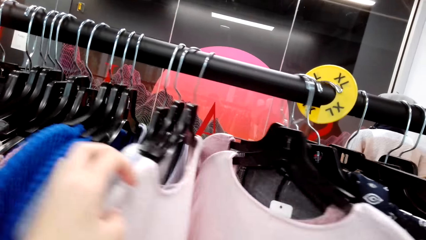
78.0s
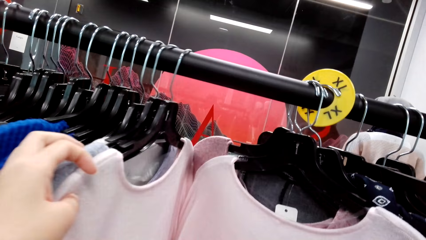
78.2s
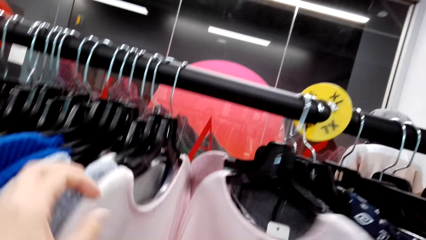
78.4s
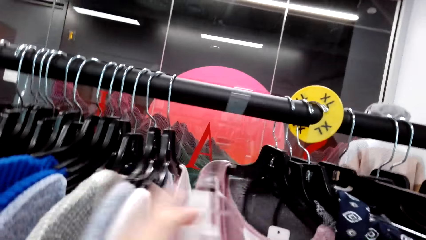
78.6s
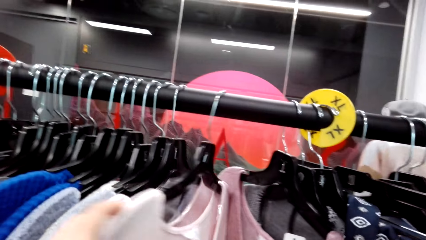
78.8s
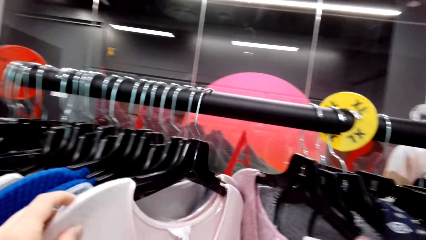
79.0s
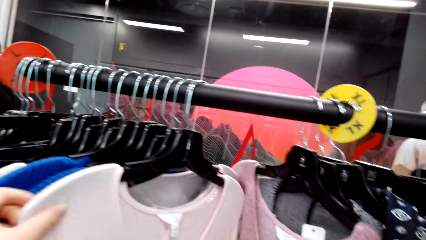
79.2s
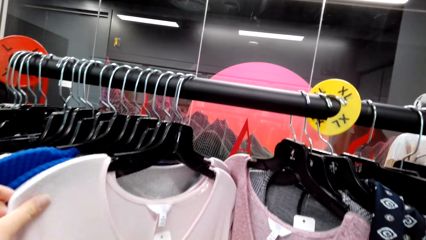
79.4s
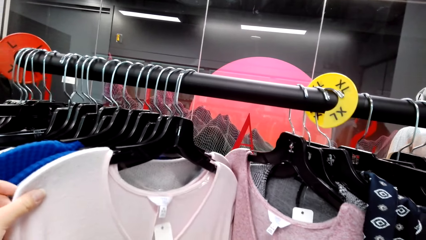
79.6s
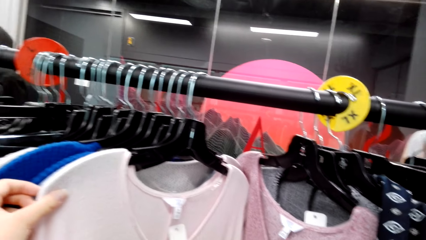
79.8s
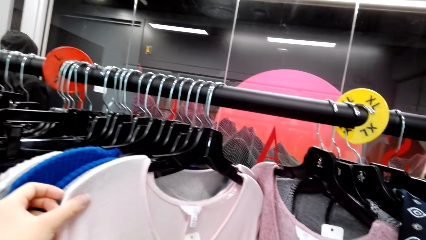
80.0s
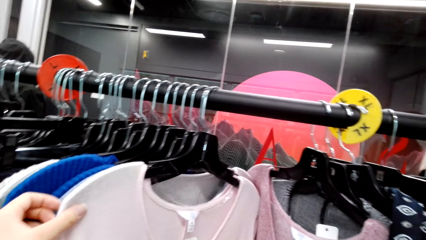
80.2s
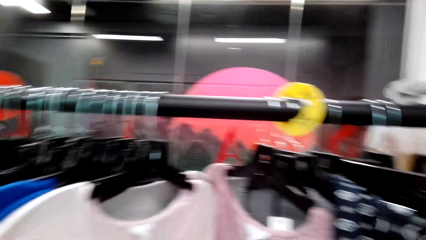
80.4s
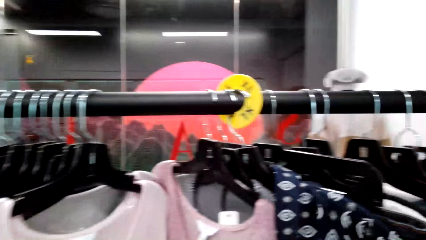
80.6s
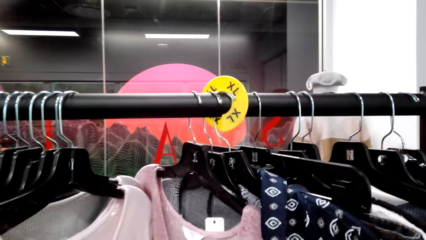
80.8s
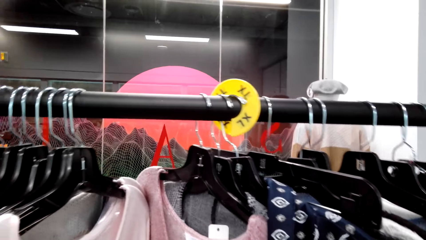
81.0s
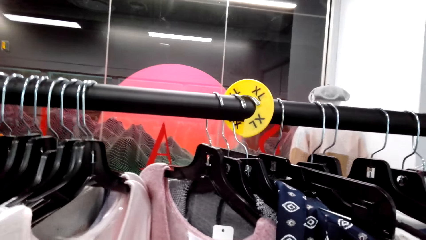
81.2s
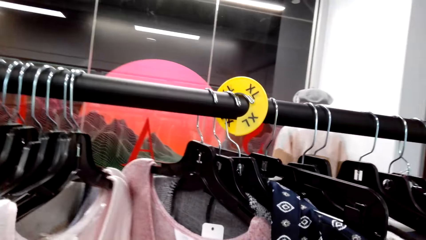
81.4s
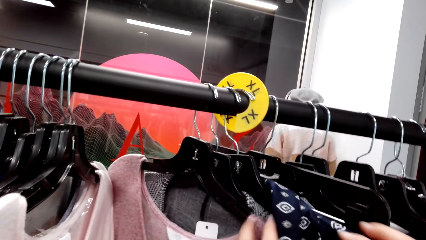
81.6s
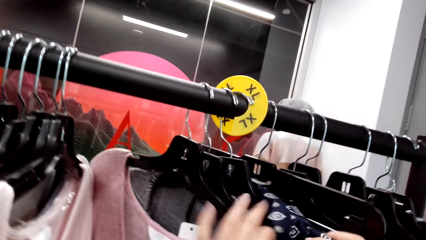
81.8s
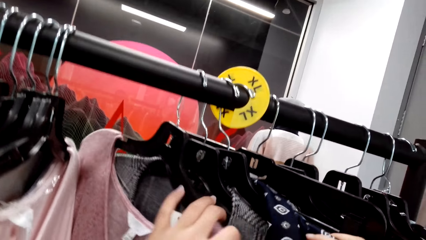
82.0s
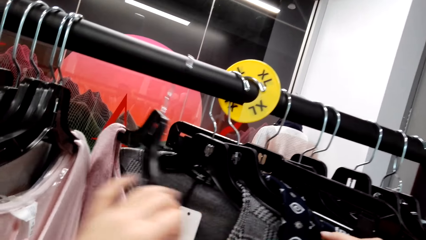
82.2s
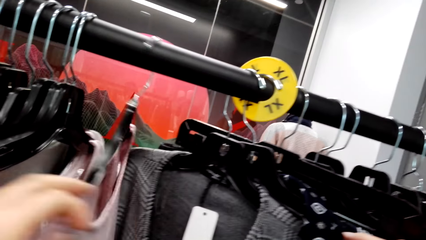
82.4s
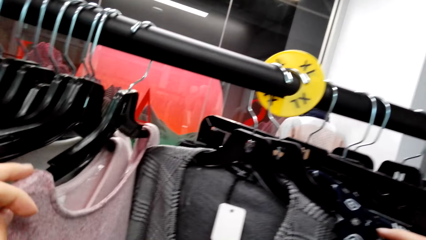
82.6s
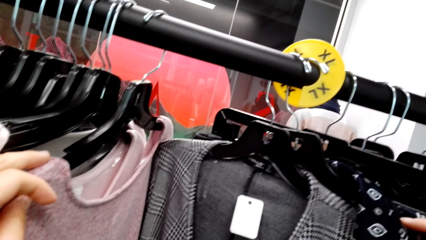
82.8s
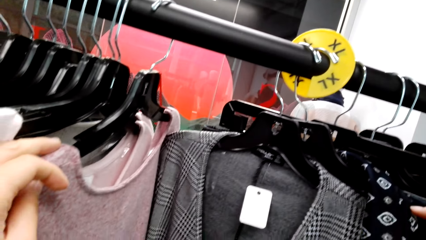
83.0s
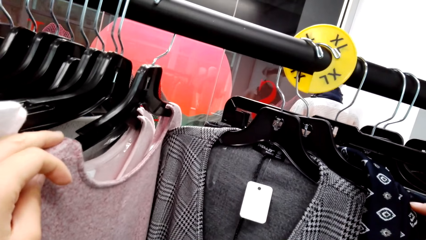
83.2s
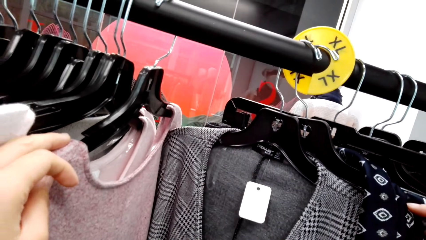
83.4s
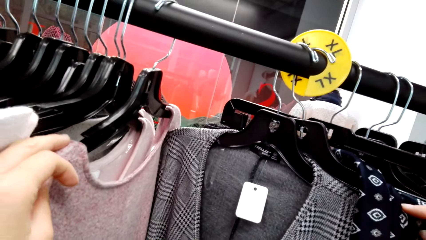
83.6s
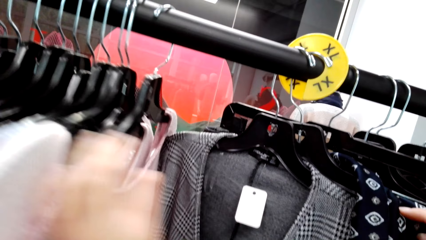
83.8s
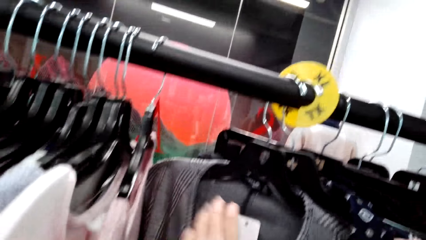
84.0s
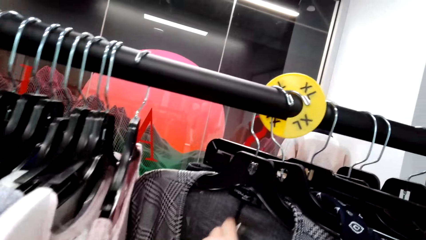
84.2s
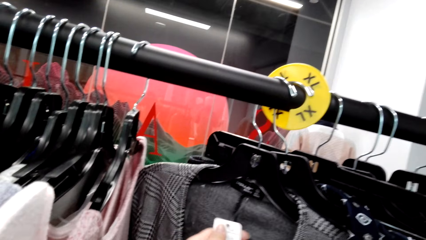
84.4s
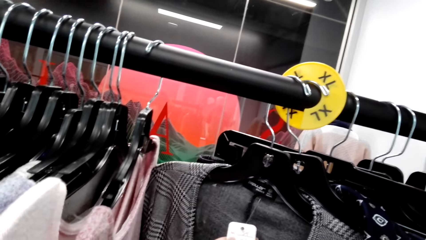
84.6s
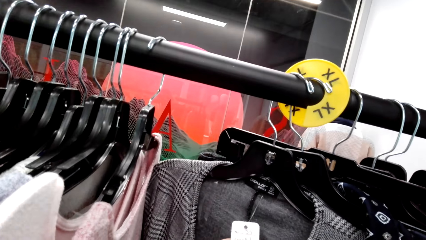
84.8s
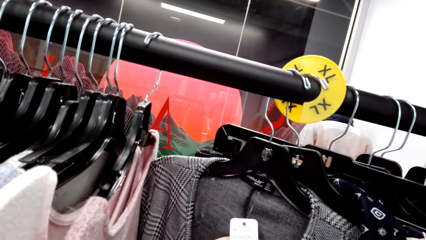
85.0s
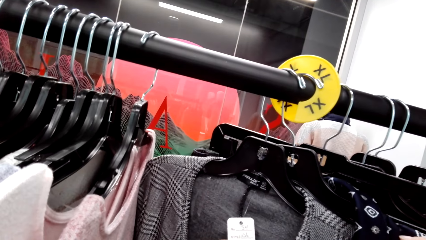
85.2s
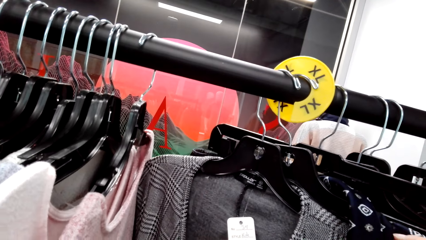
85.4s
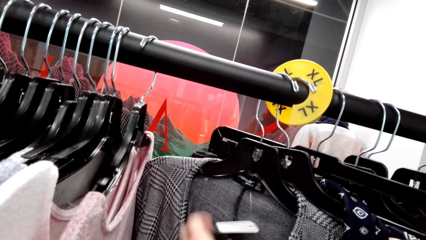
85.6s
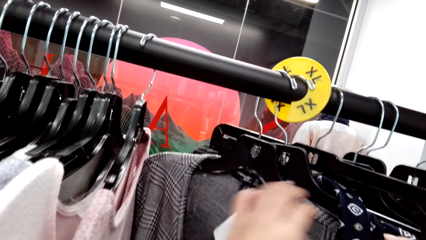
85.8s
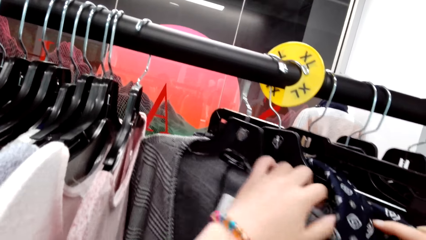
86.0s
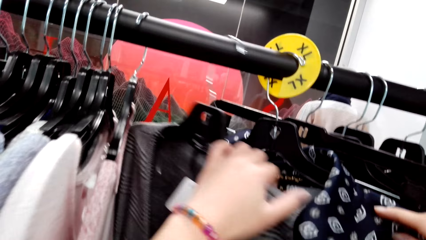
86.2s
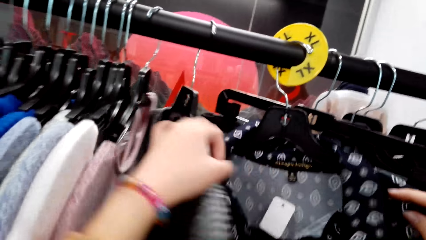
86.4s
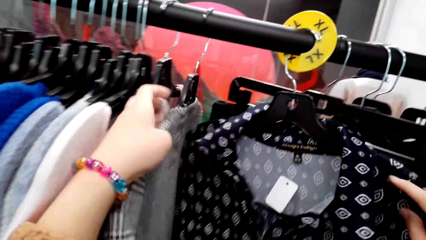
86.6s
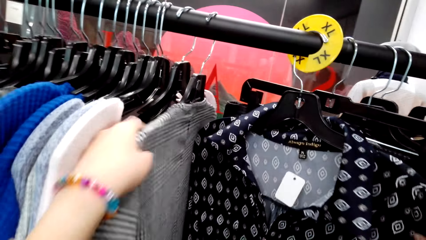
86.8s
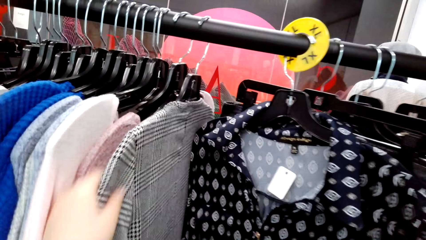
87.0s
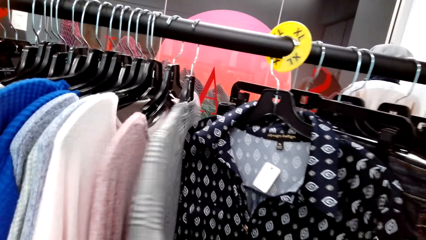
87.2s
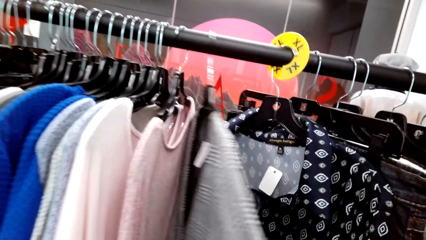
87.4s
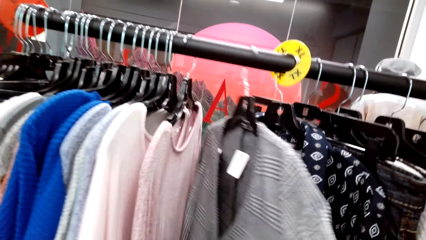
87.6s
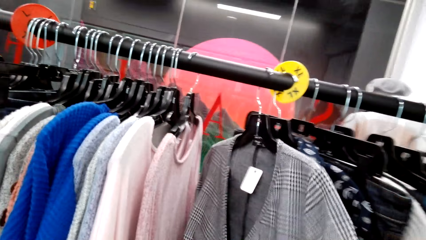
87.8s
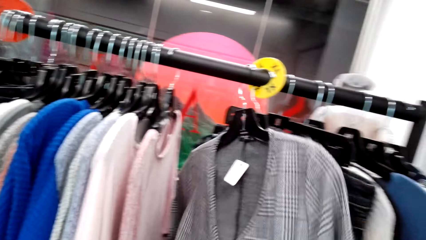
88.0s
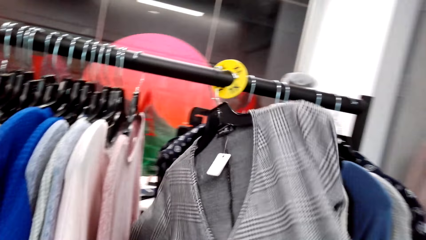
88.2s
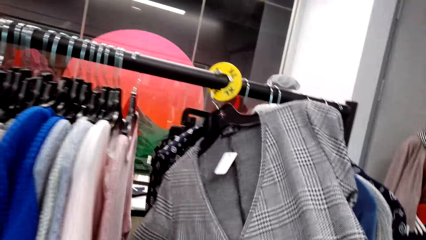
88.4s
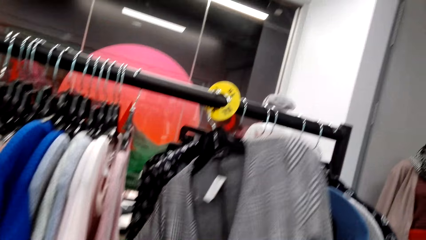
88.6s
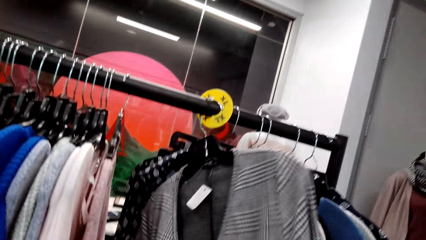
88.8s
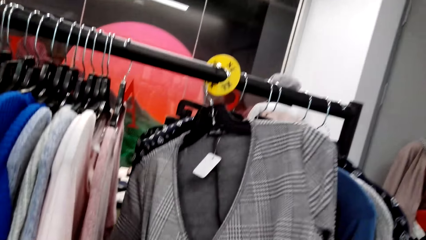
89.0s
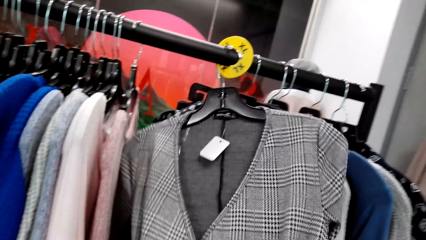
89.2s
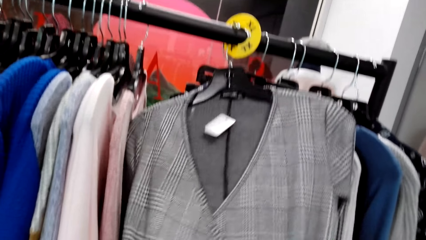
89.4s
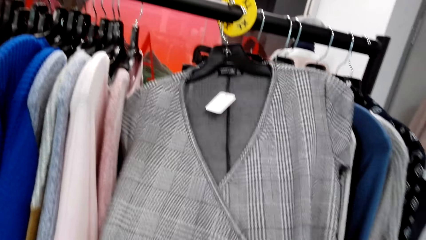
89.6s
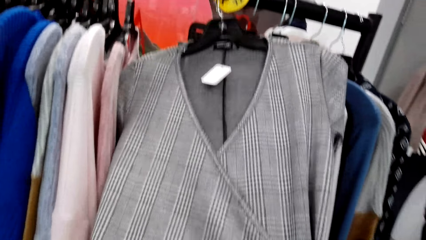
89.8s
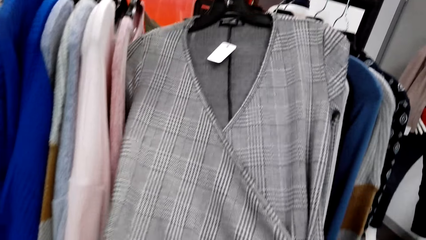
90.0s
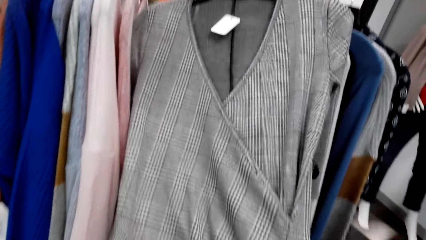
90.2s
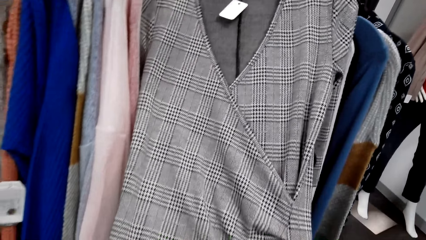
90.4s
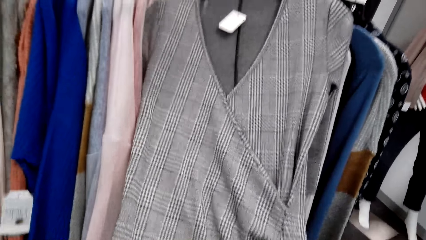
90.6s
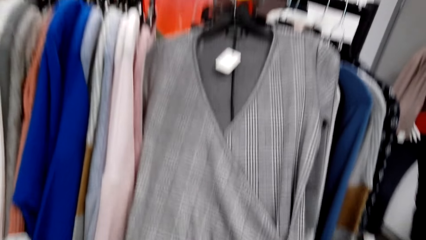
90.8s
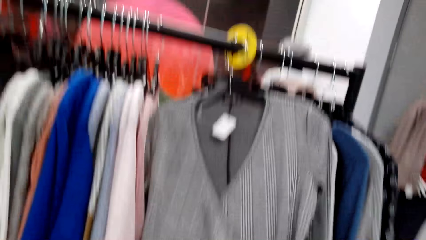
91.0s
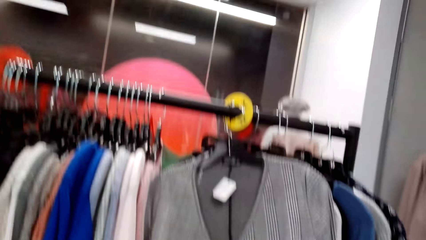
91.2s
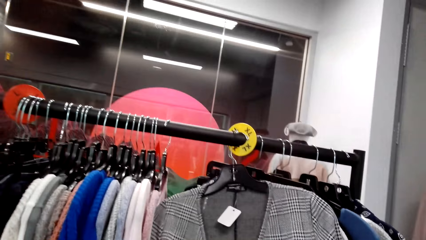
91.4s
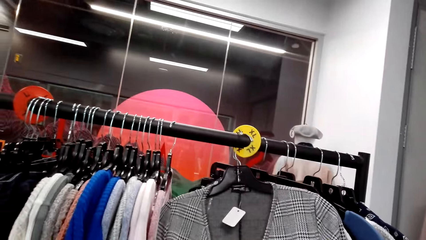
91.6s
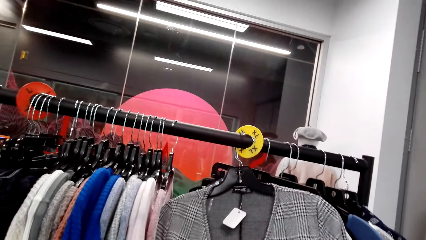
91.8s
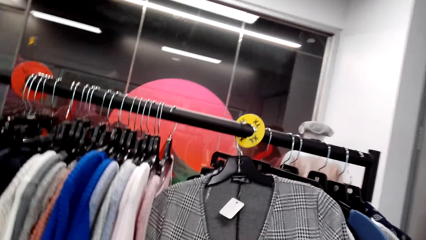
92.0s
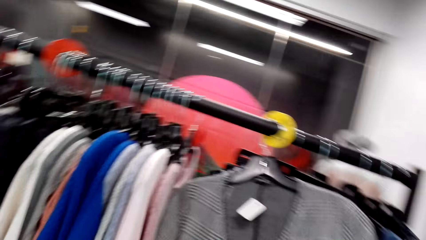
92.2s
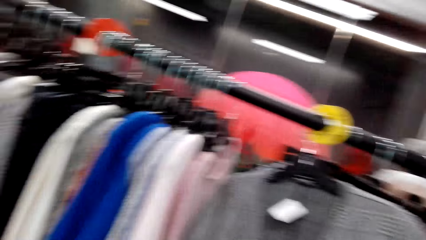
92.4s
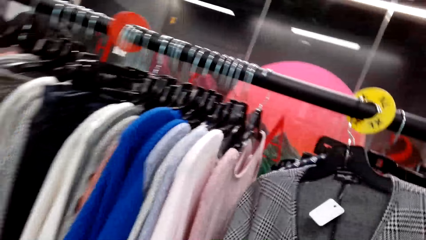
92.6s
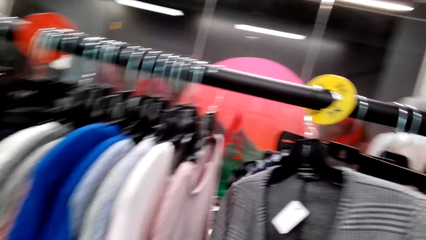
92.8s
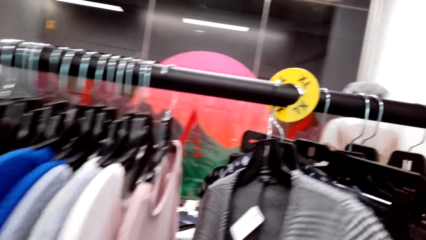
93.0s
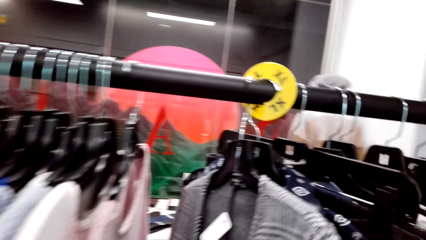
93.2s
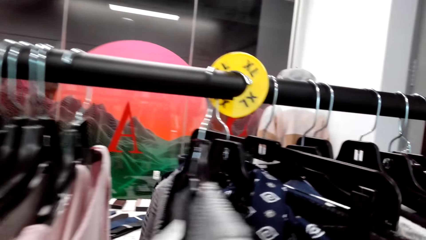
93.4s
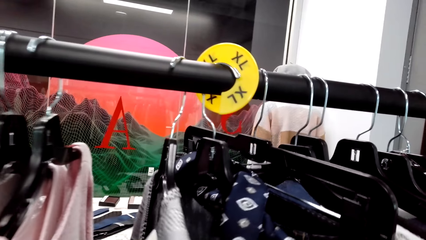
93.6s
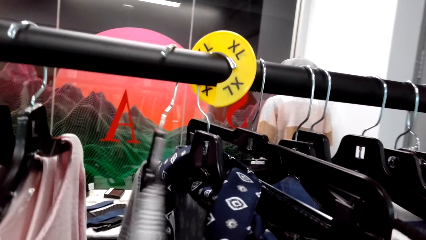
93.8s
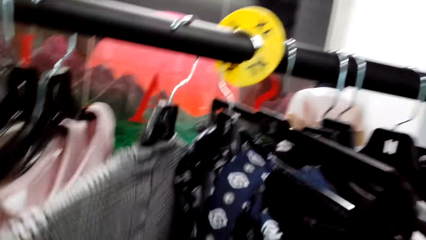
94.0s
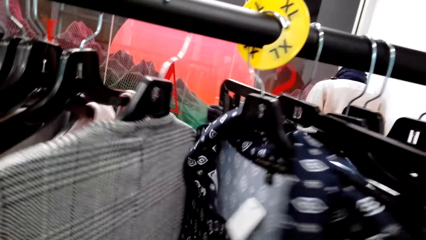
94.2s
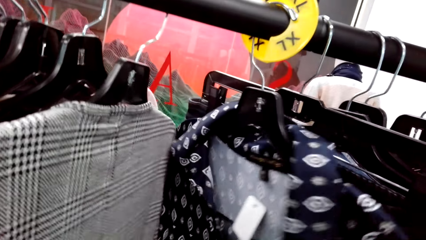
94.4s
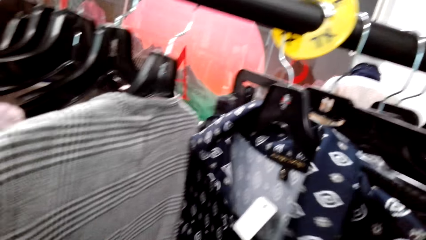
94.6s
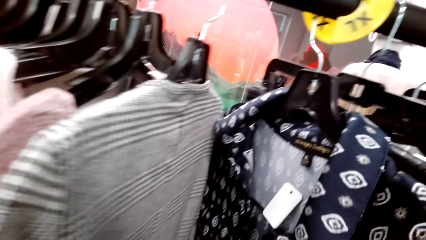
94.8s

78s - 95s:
The camera wearer pushes clothes.
